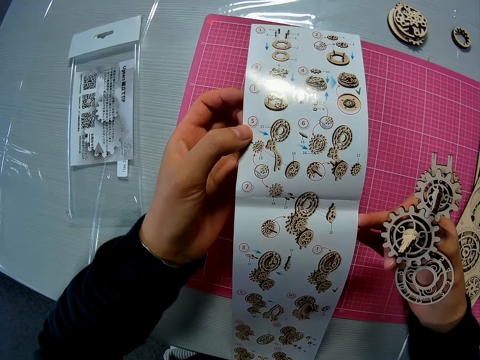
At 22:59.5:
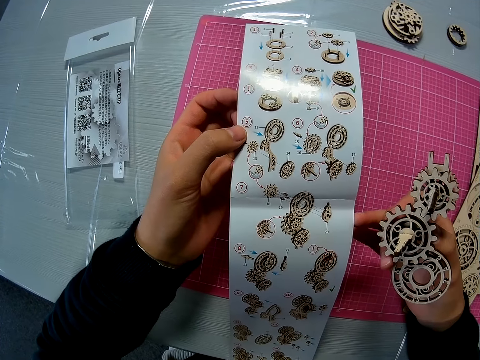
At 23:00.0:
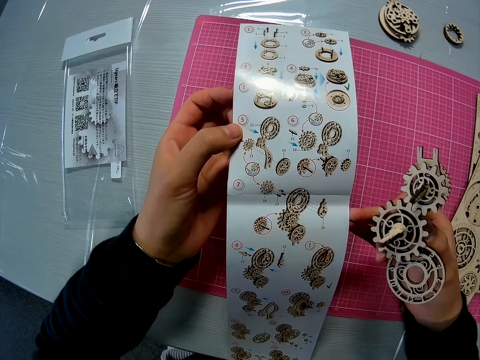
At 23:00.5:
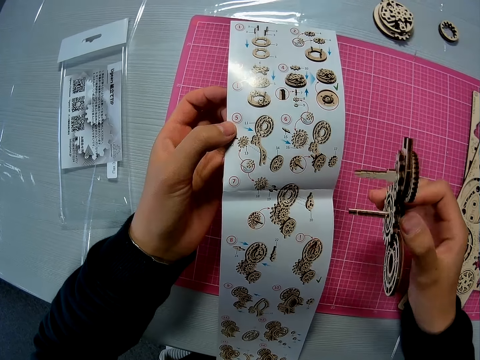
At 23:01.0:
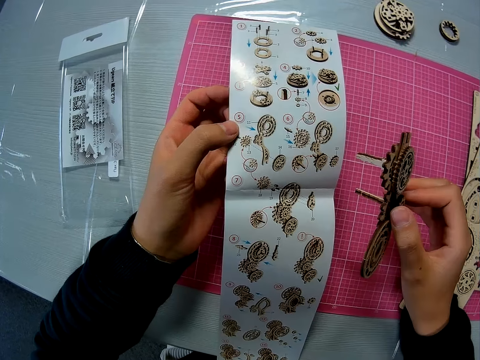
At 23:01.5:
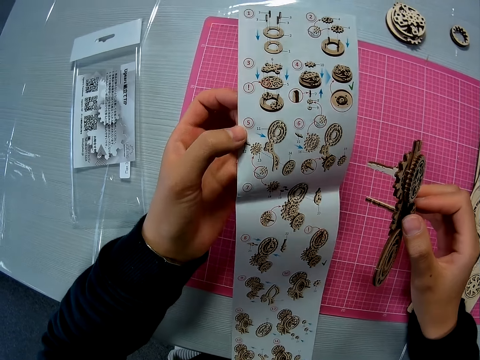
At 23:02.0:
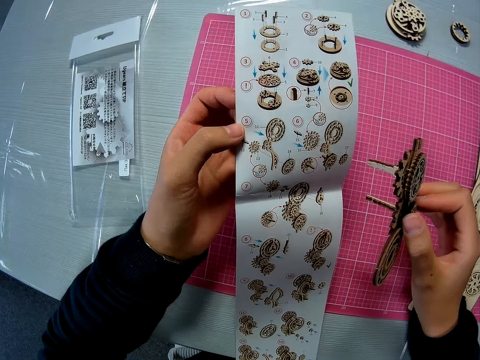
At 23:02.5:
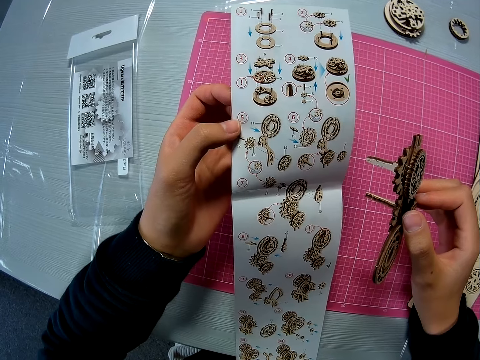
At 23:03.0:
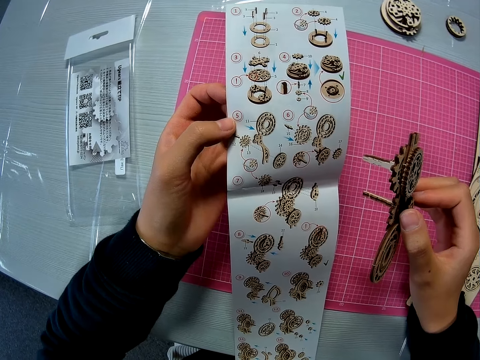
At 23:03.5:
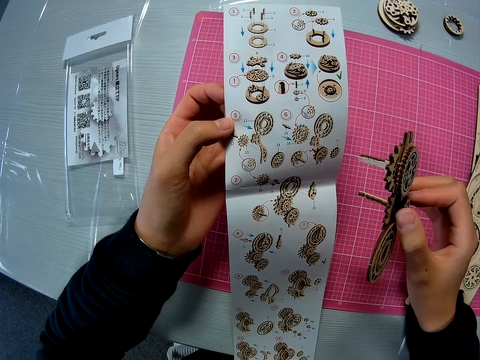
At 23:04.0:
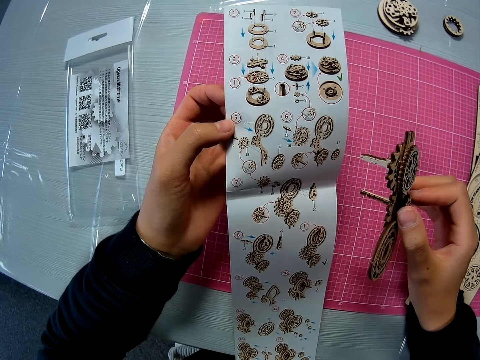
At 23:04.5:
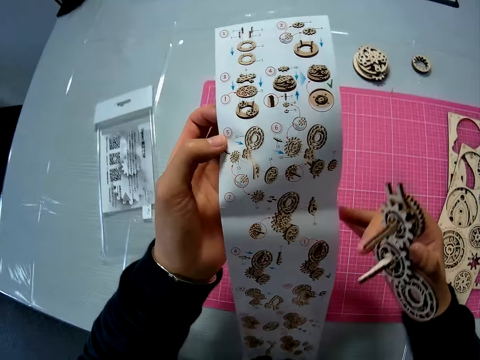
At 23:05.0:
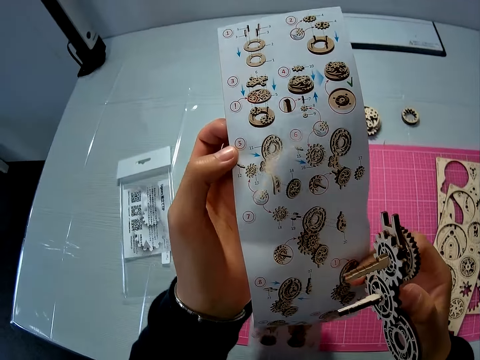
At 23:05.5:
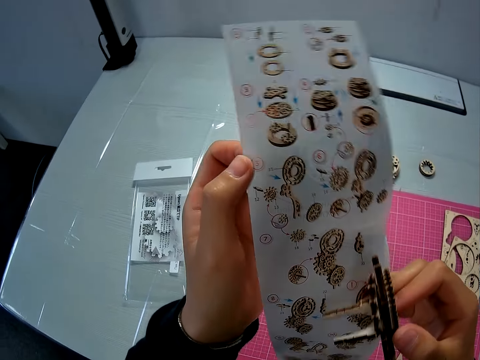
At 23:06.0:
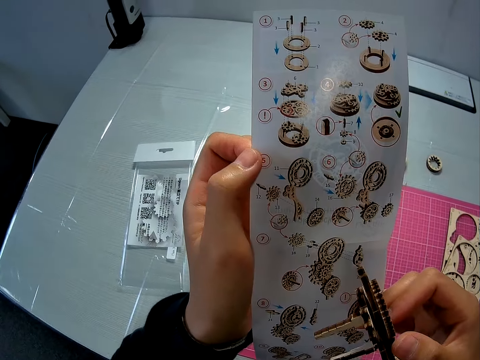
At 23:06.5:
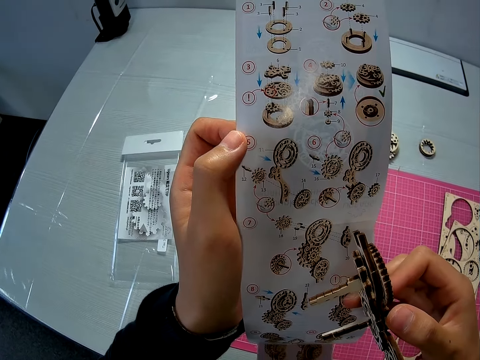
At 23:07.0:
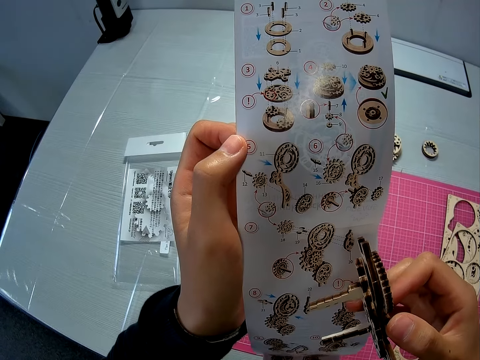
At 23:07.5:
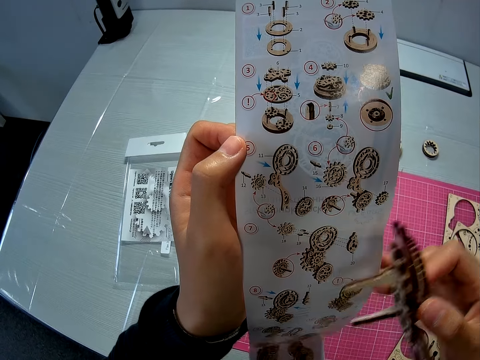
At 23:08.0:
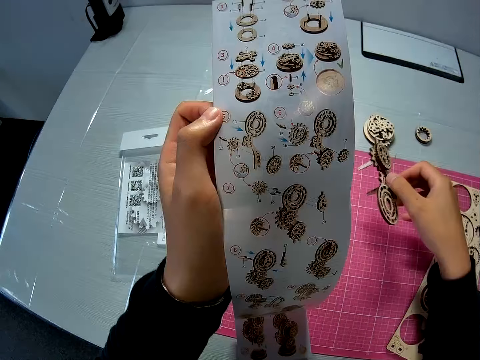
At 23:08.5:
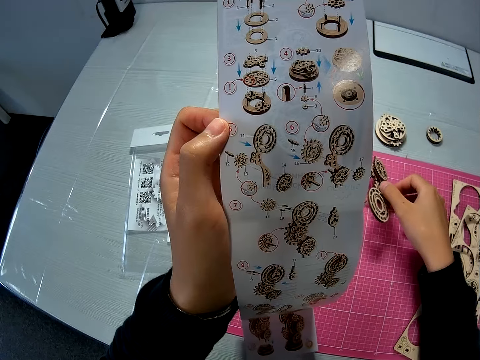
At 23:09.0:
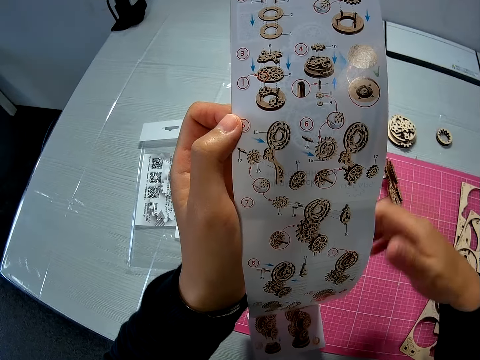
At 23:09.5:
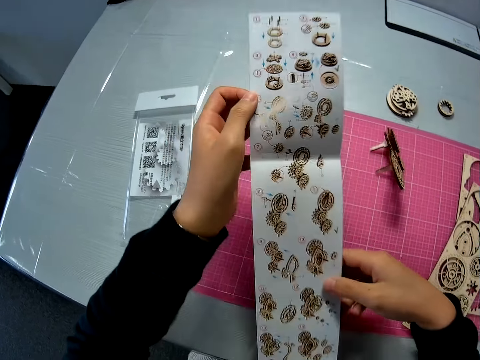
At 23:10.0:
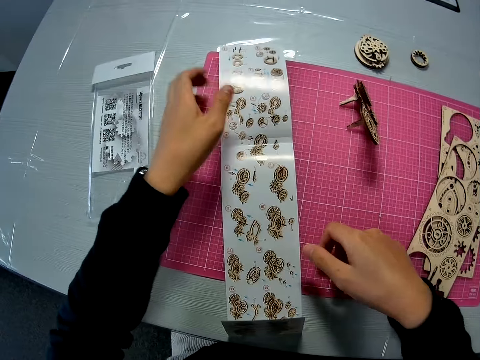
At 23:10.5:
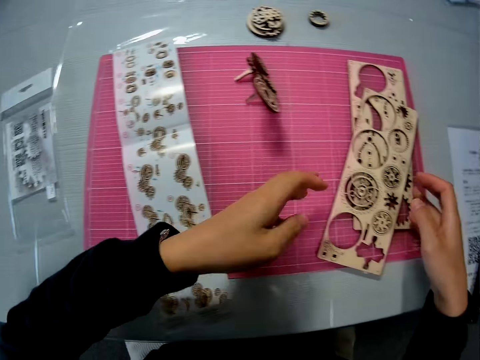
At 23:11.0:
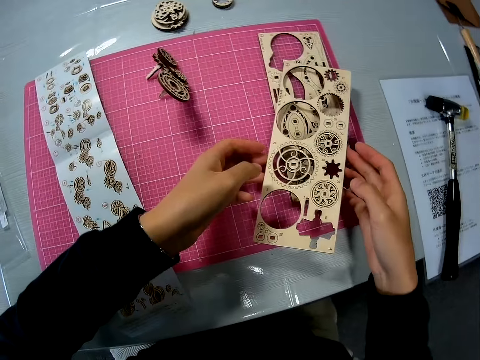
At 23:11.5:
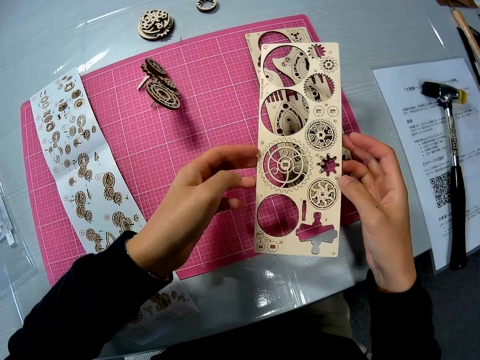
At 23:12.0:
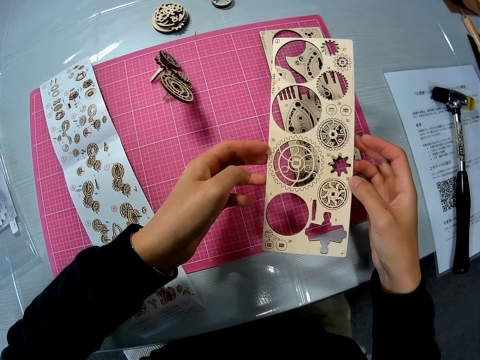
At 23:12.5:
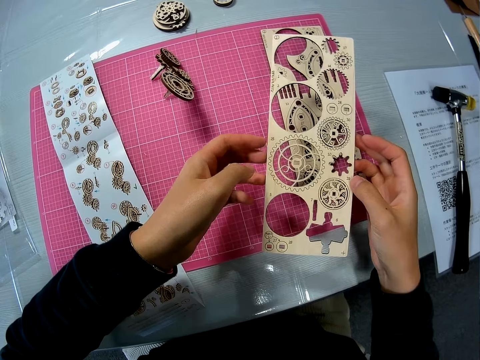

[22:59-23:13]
The camera wearer lifts the paper a bit higher. They put the wood model on the cutting mat. They pick up the piece. They pick up the blue print. They put the paper on the cutting mat. They pick up a wood model.

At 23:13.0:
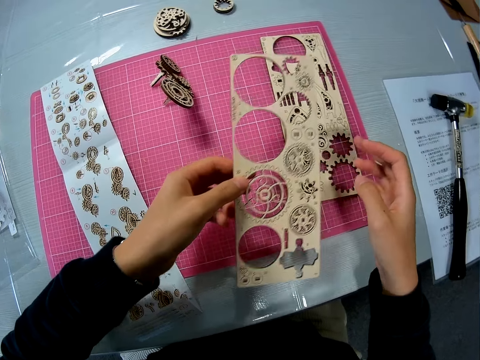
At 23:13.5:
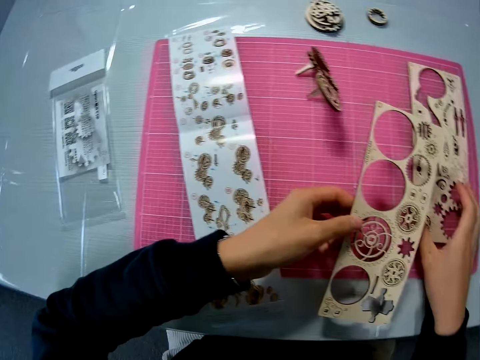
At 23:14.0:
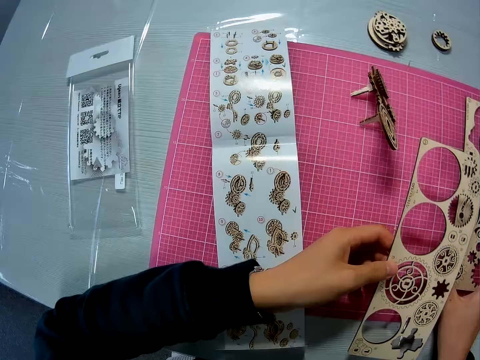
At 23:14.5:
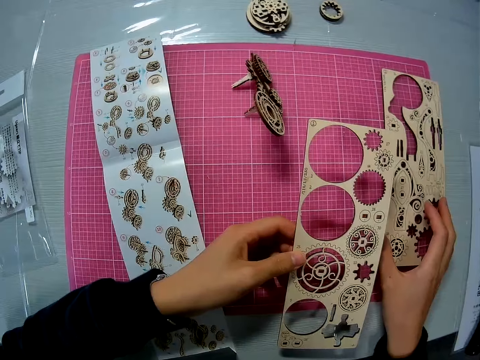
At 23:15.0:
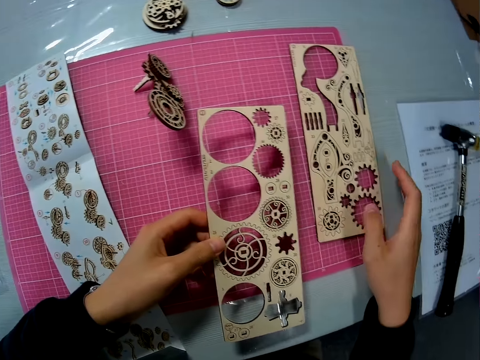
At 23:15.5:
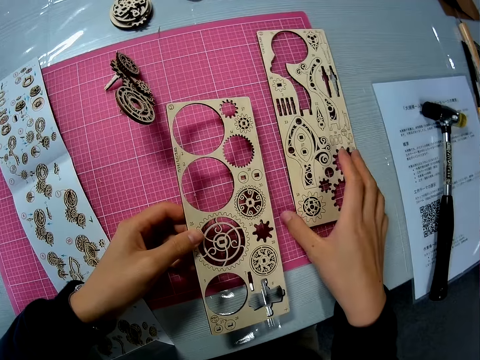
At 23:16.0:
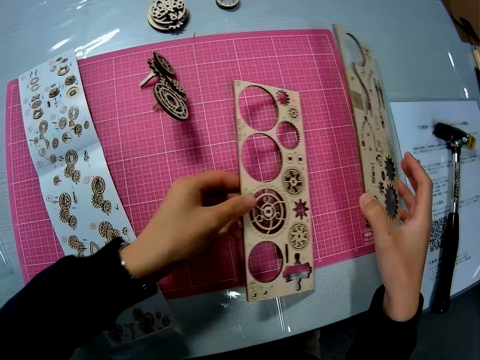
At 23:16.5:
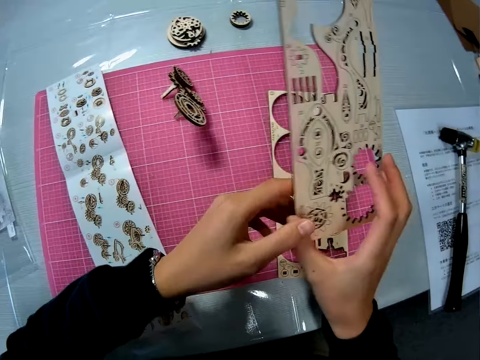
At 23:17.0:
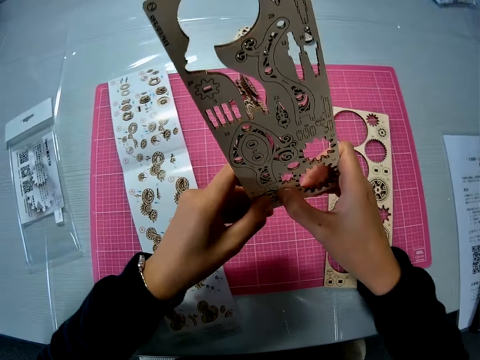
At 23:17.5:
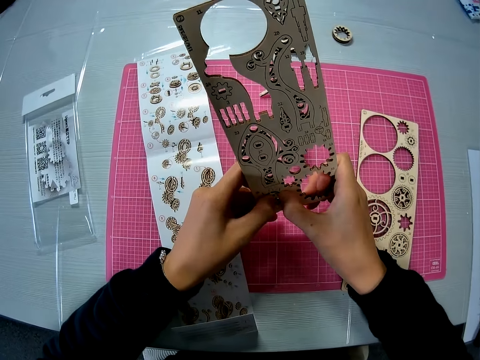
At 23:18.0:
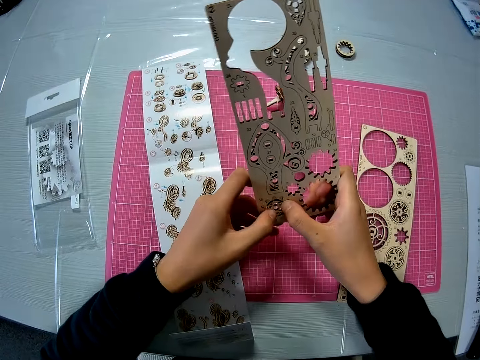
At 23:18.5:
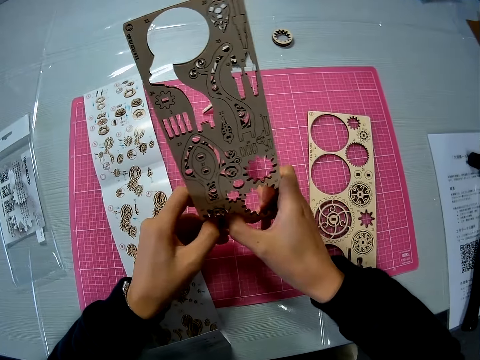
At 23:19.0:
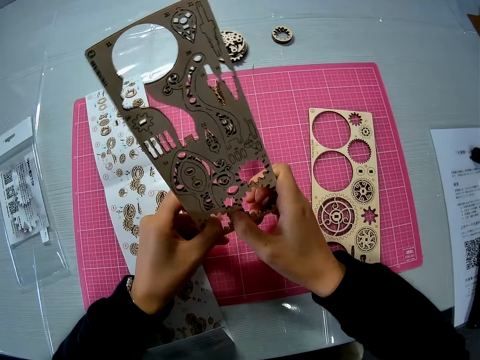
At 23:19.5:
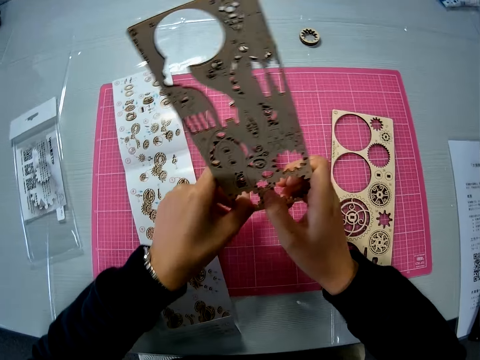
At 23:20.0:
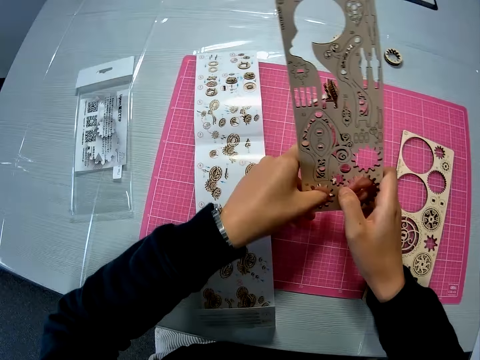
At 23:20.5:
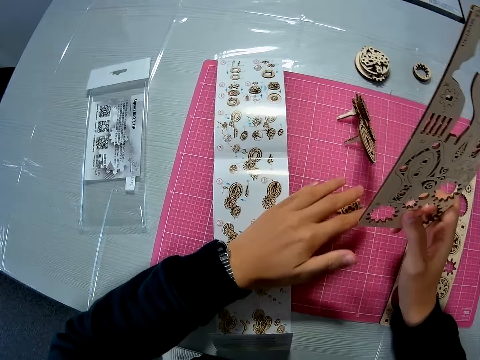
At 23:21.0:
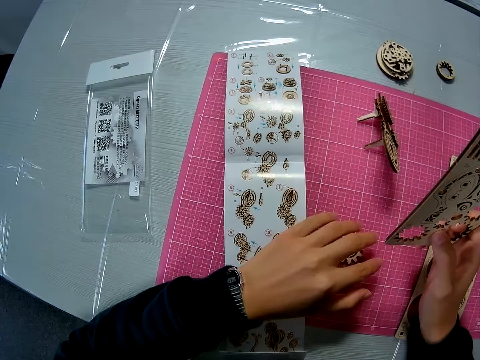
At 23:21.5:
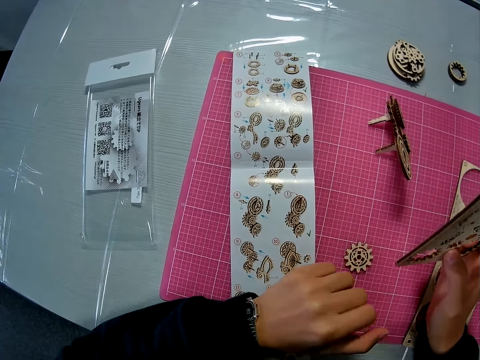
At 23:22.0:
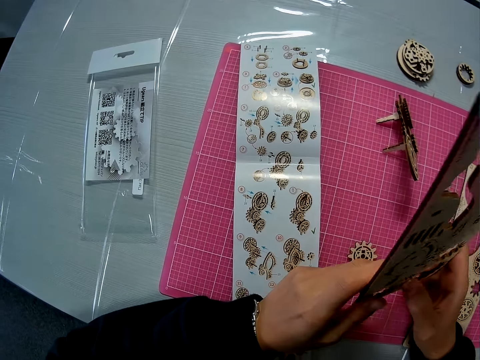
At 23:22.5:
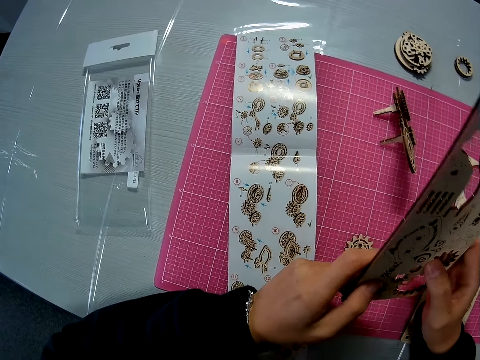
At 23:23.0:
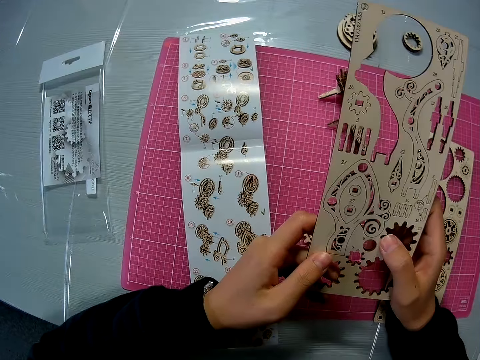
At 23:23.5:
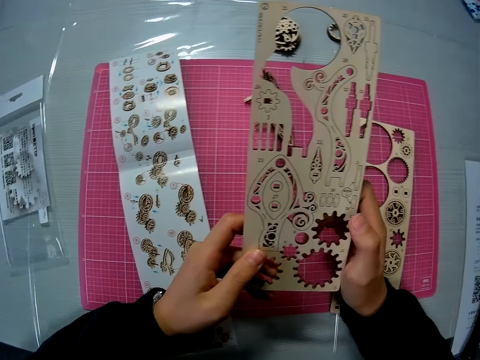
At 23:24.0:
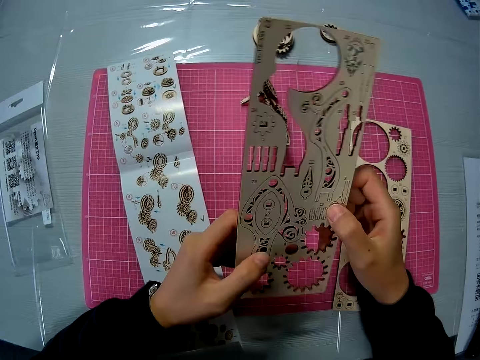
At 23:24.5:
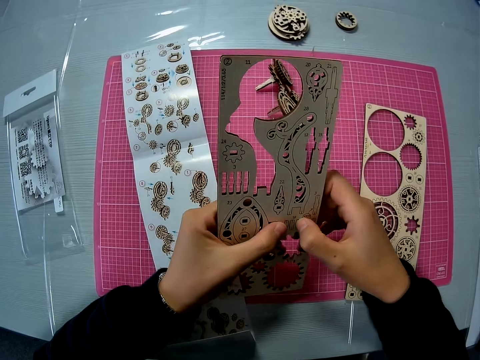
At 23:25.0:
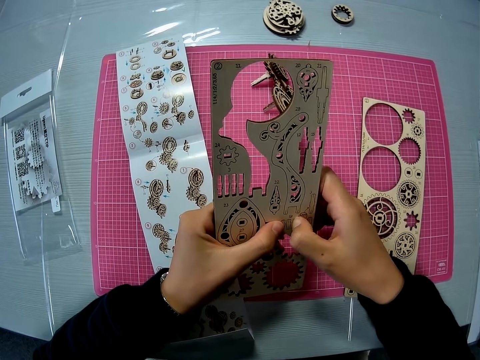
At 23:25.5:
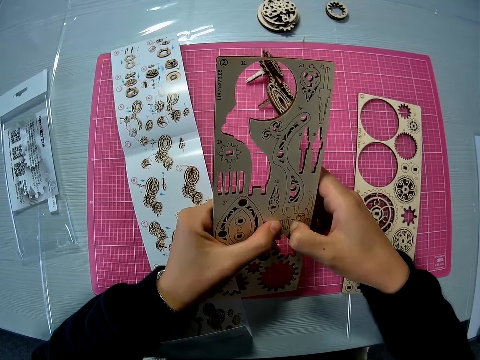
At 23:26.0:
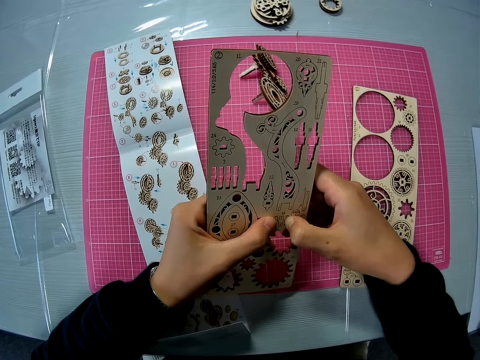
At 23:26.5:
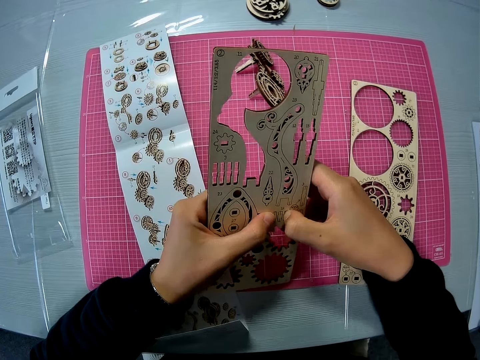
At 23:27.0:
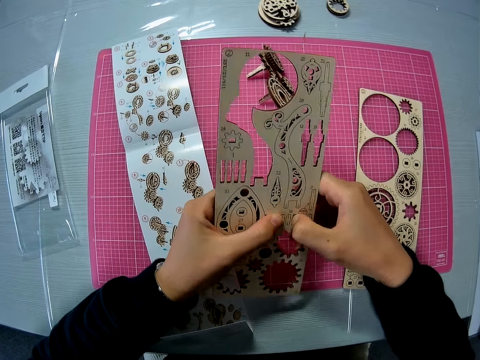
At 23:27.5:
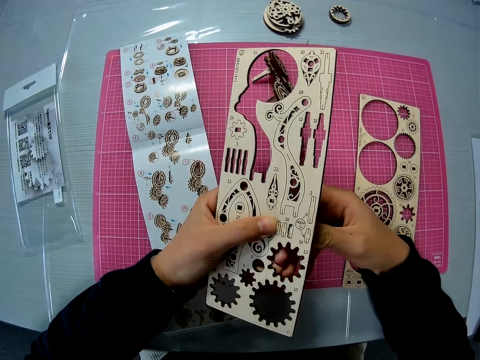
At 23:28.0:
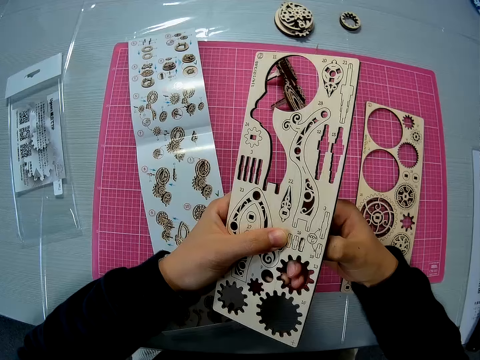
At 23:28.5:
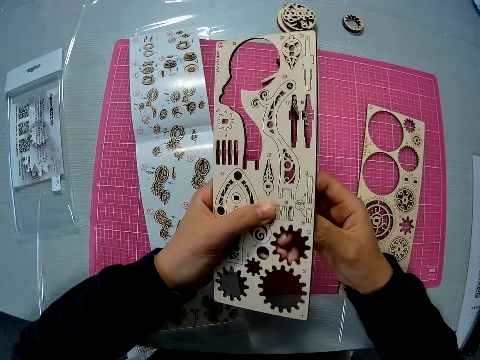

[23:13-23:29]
The camera wearer touches another wood model on the cutting mat. He picks up the other wood model from the cutting mat. He puts the other wood model on the cutting mat. He dismantles a piece of the wood model. He drops the piece of the wood model on the cutting mat. He touches the piece on the table. He holds the piece of the wood model on the cutting mat. He holds the wood model in his hands. He dismantles another piece of the wood model.
